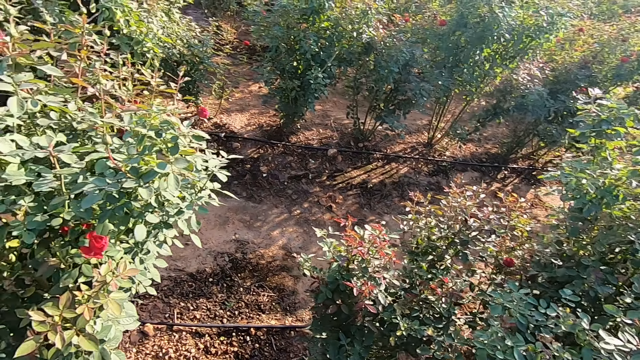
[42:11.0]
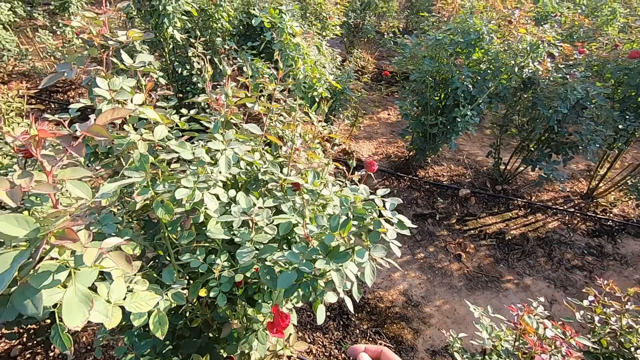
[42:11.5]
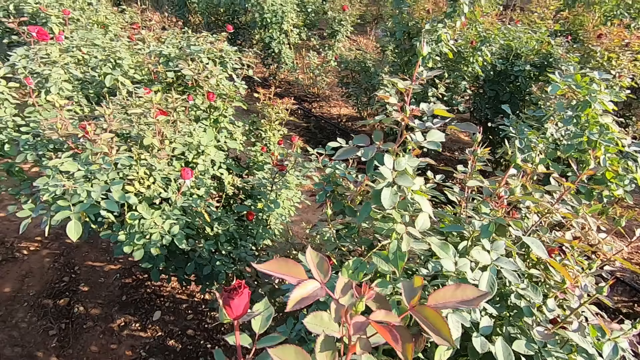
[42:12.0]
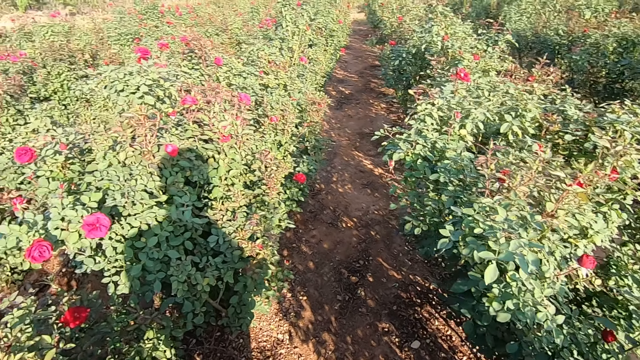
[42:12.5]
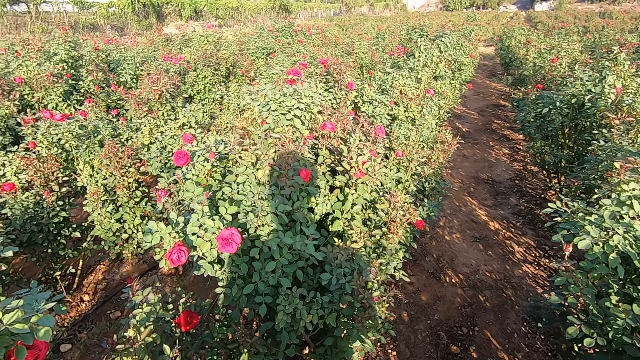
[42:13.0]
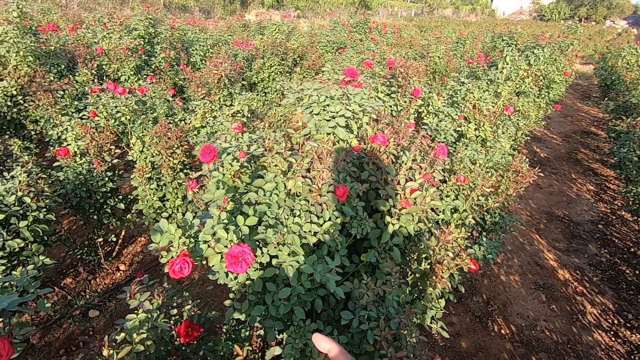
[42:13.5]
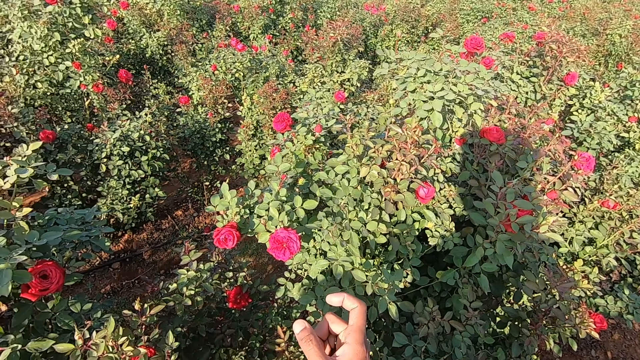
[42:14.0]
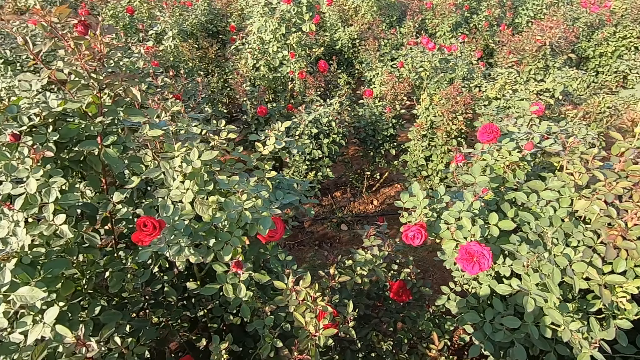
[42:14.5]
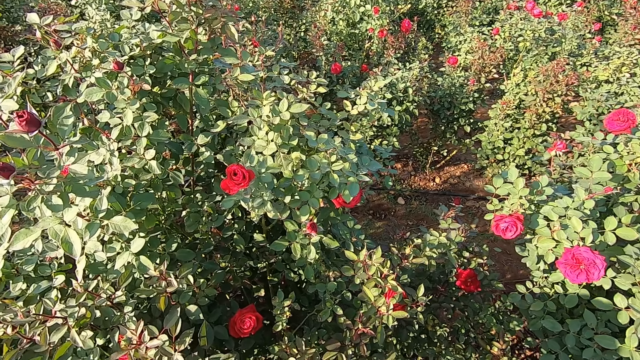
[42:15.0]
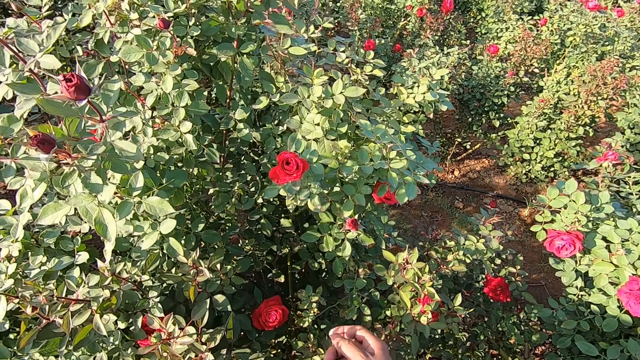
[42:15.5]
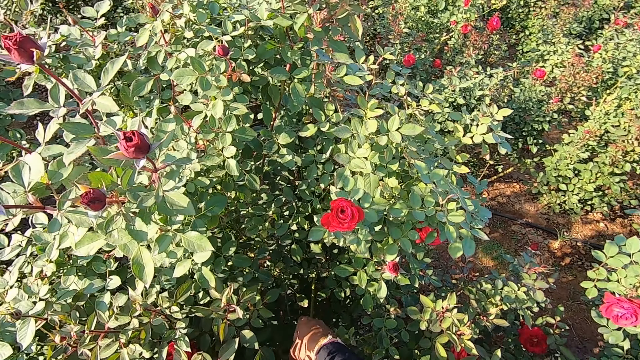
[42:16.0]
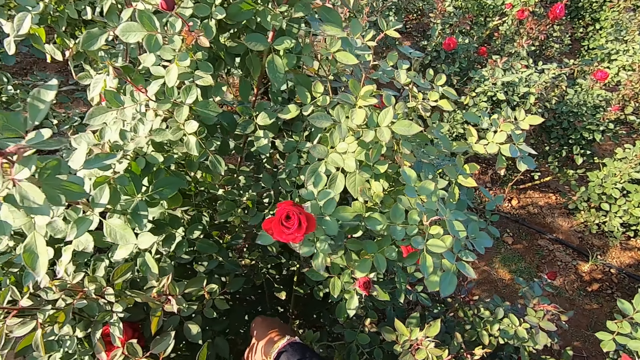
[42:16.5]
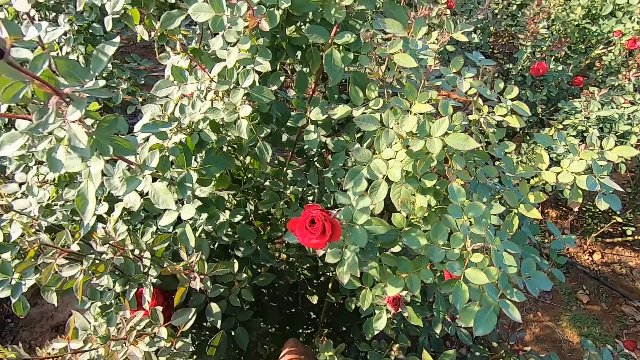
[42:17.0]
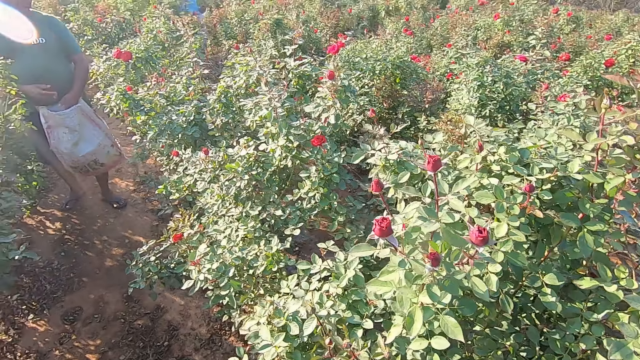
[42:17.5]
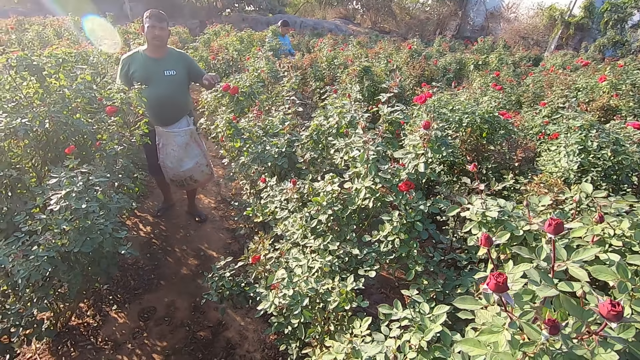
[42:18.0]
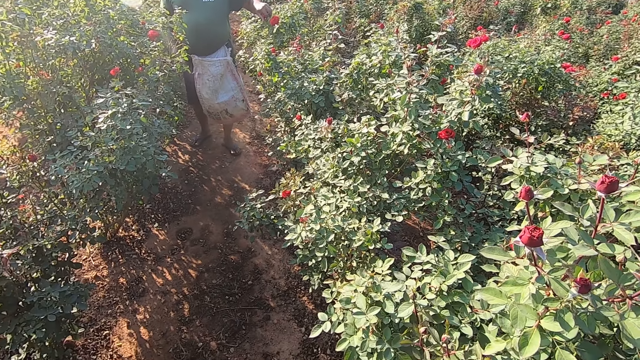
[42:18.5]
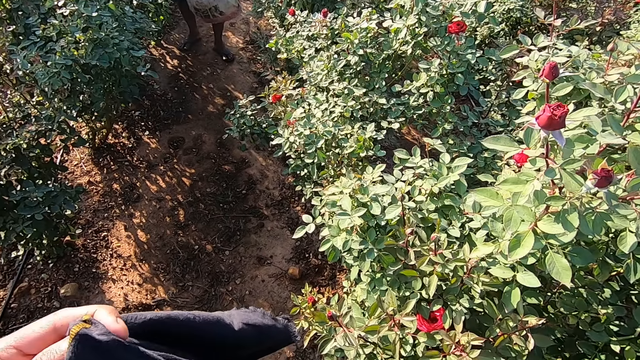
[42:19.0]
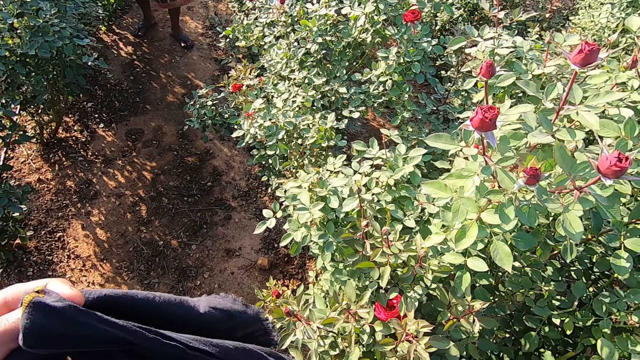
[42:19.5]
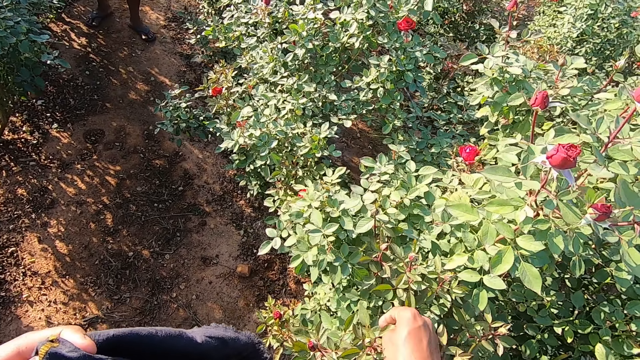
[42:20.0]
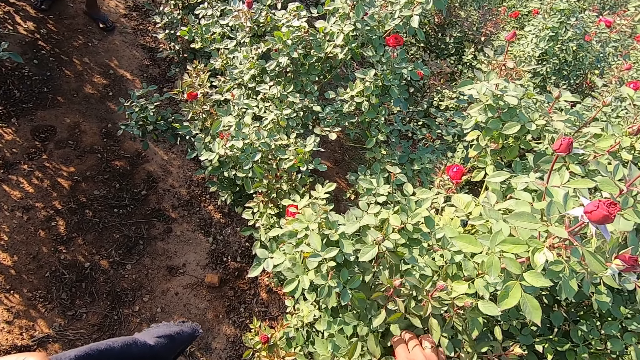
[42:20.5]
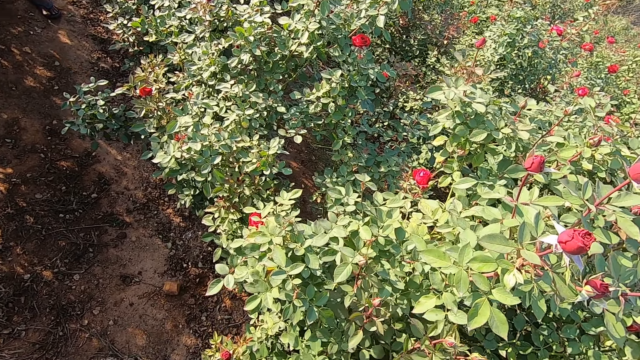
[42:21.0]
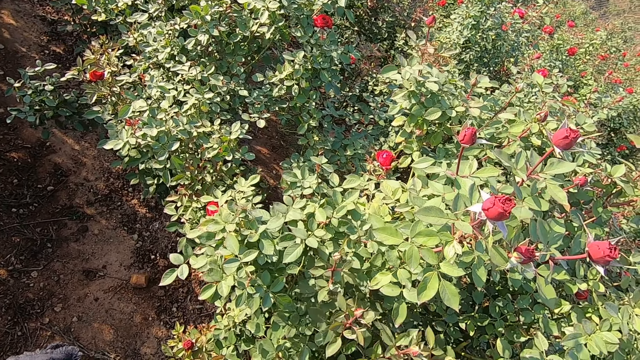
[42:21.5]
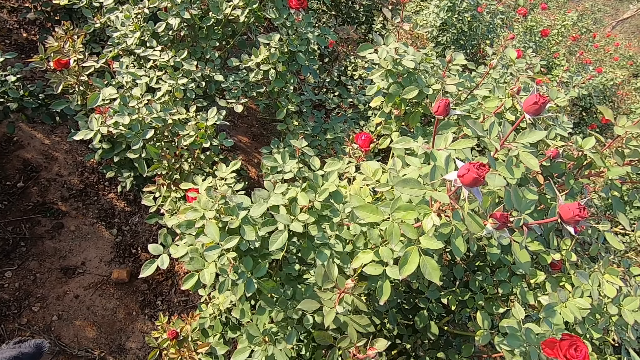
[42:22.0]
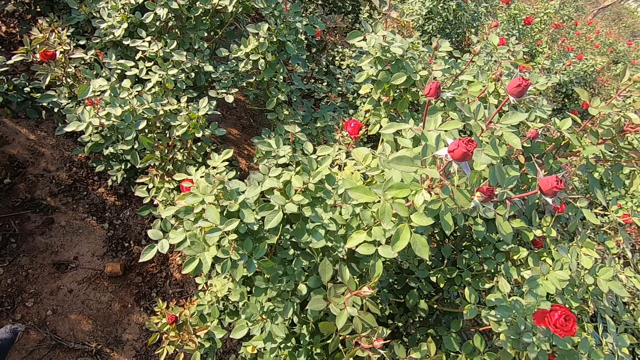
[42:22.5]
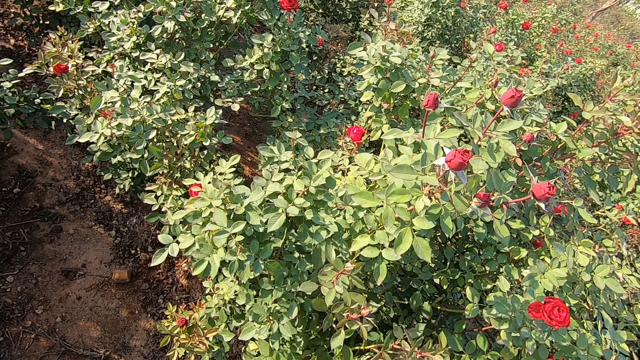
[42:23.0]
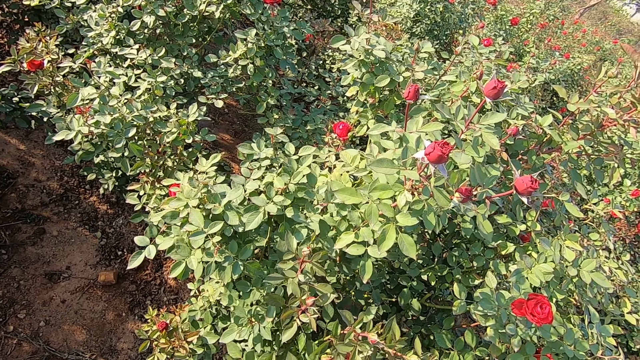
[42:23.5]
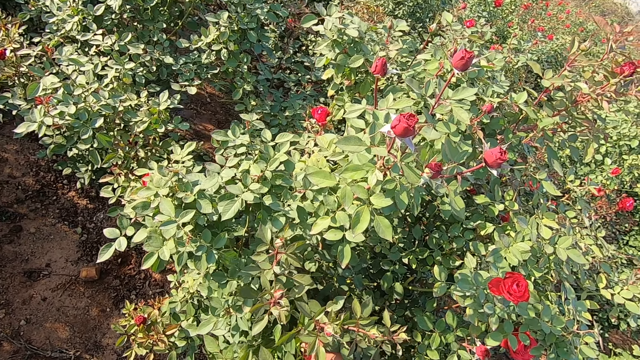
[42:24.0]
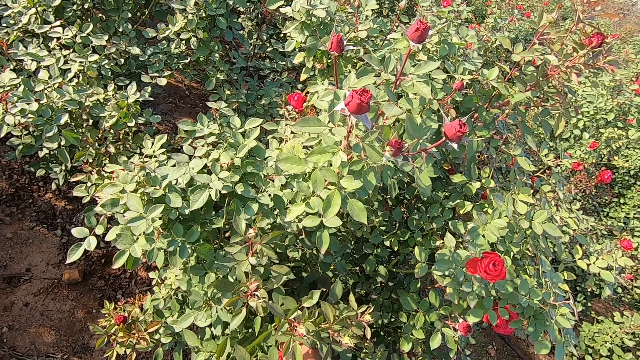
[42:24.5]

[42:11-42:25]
The camera wearer talks to a man. He gesticulates with his right hand. He plucks the flower. The man drops a rose flower in a sack bag on his body with his left hand. The camera wearer talks to the man. The man holds a rose flower from the plantation with his left hand. The camera wearer drops a rose flower in the fabric with his right hand. He plucks a rose flower from the plantation with his right hand. He talks to the man. He talks to the man again.

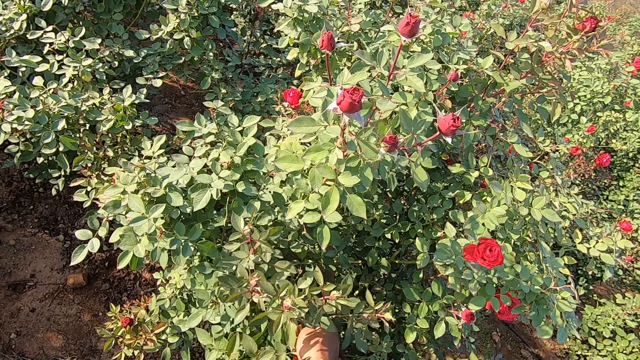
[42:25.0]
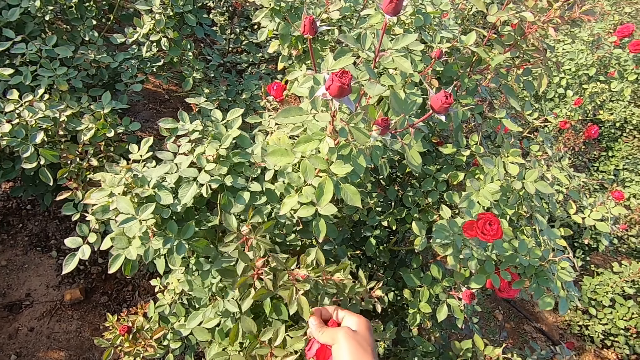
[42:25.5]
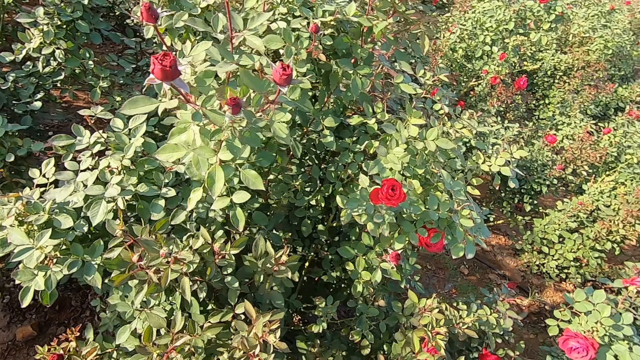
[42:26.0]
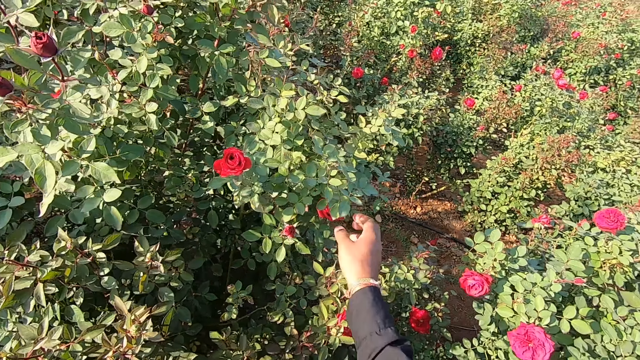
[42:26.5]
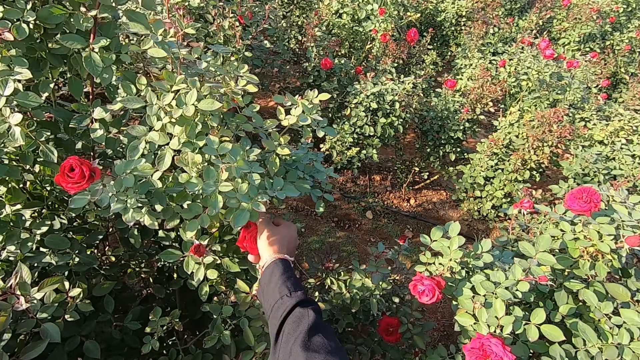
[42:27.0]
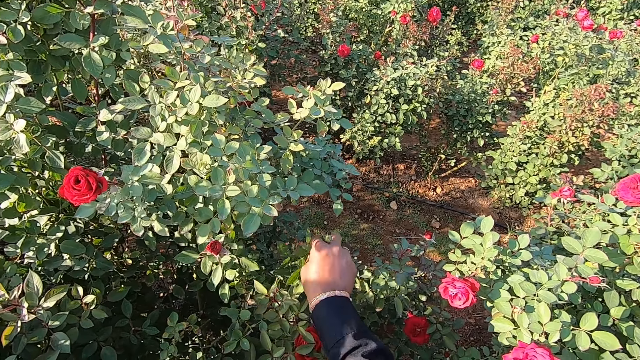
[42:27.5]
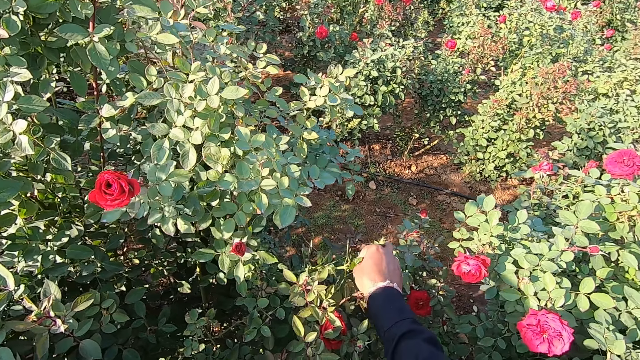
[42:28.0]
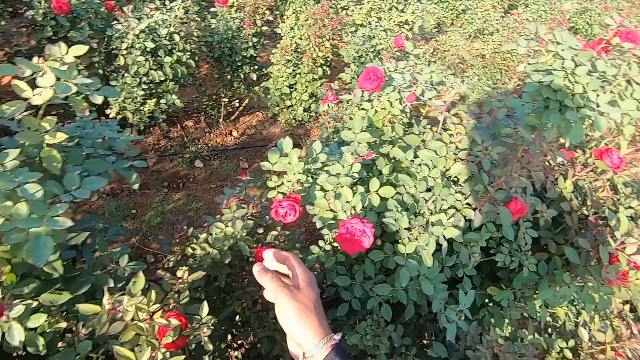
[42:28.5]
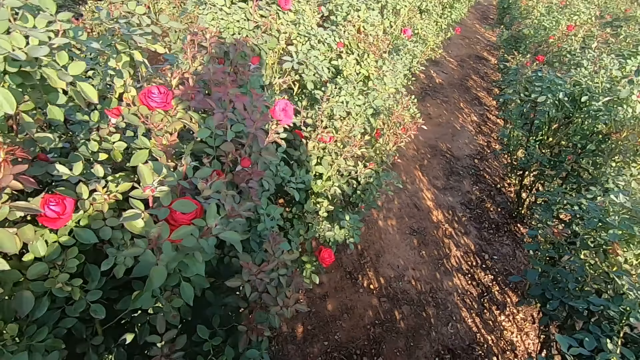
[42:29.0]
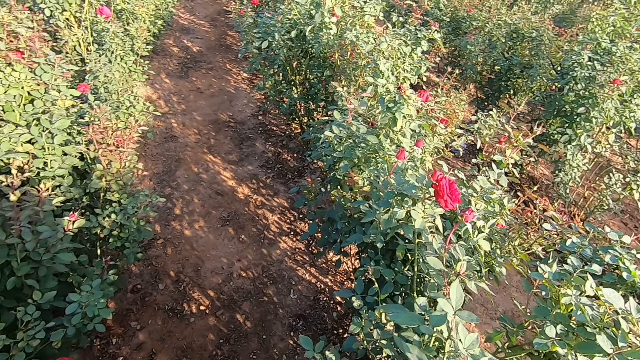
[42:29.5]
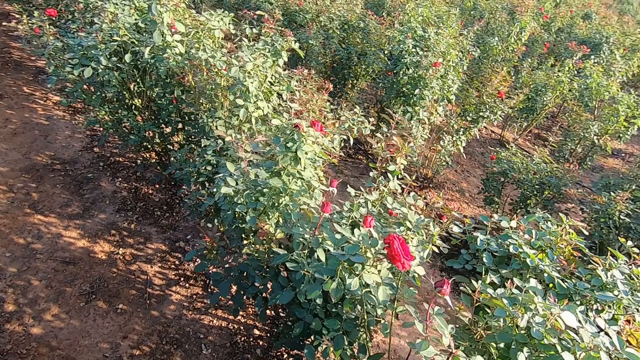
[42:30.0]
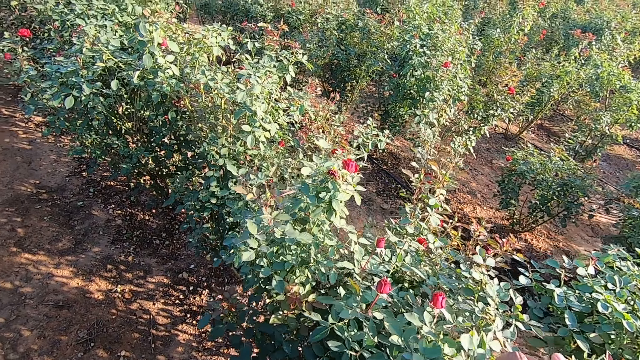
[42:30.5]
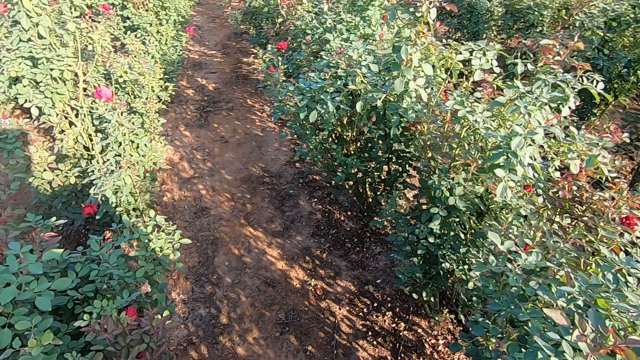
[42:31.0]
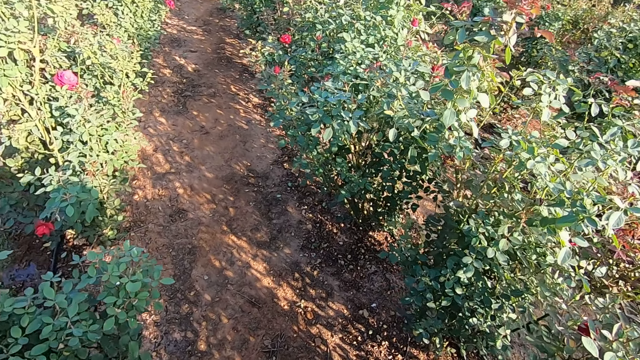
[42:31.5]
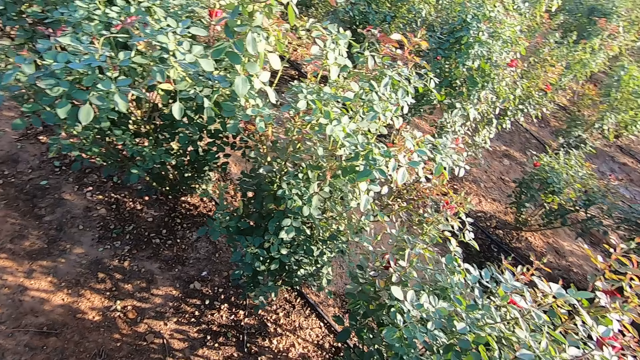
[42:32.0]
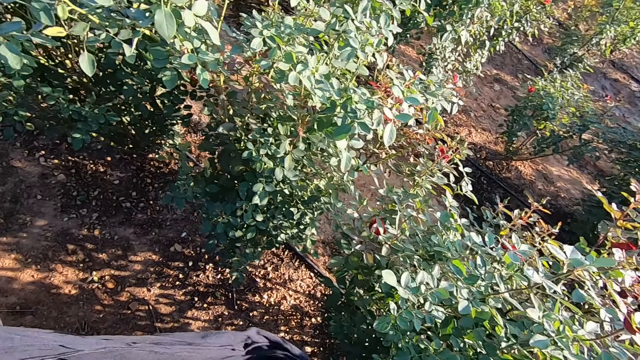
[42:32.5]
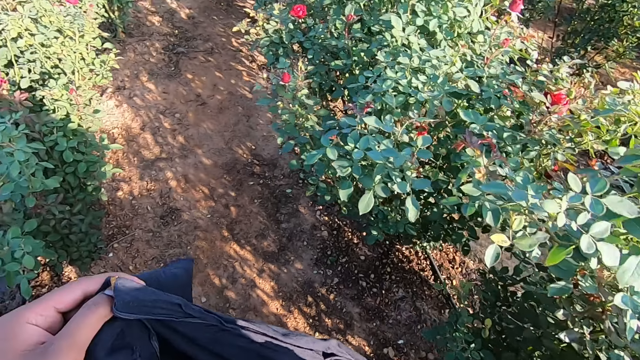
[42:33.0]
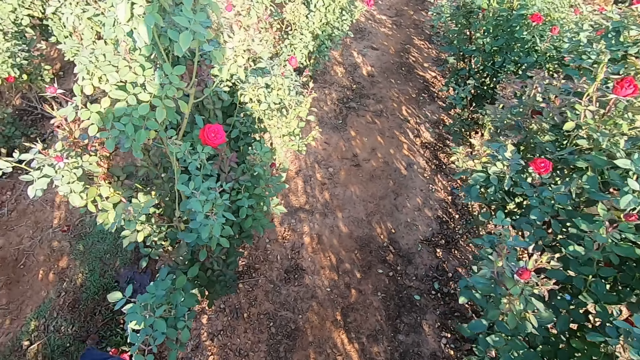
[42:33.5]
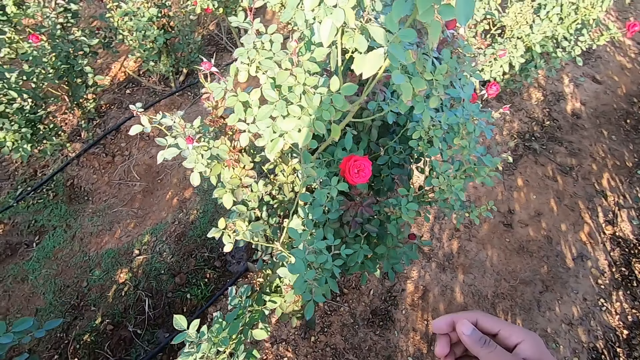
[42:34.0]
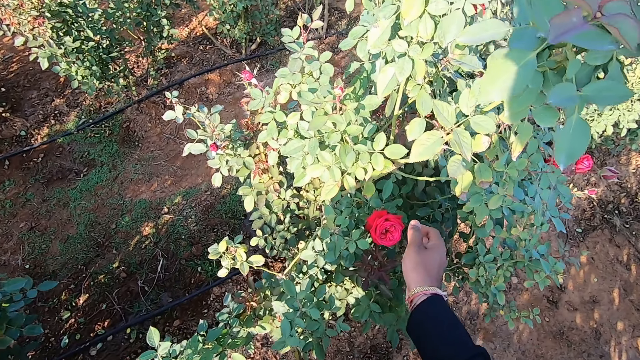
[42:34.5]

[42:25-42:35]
The camera wearer places the flower in the scarf. He talks to a man. He pulls a rose flower from the plantation with his right hand. The man talks to the camera wearer. The camera wearer moves towards another bush. He touches a rose flower on the plantation with his right hand. He plucks the flower and moves towards another bush. He raises the fabric with his left hand. He places the flower in the scarf and moves towards another bush.
